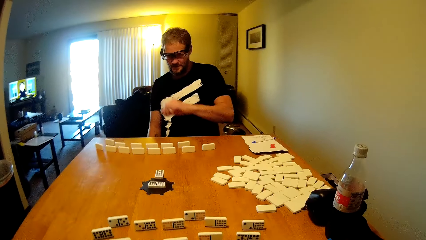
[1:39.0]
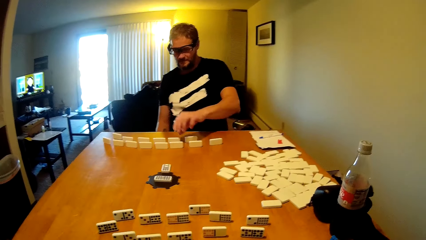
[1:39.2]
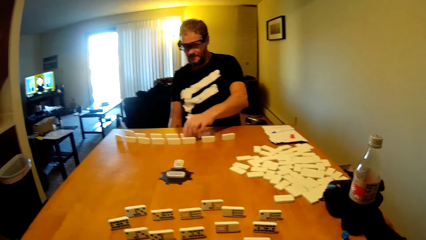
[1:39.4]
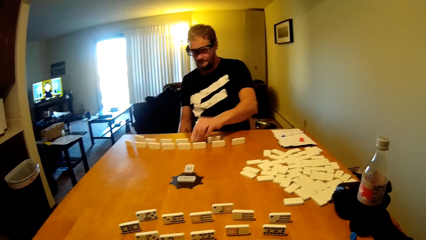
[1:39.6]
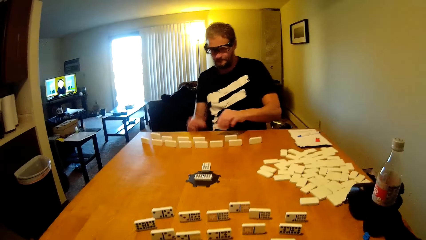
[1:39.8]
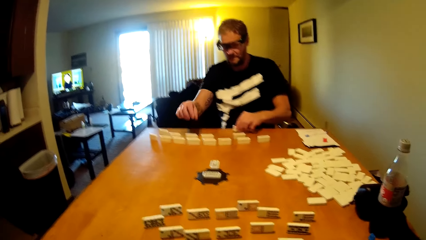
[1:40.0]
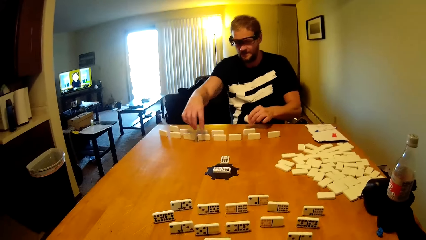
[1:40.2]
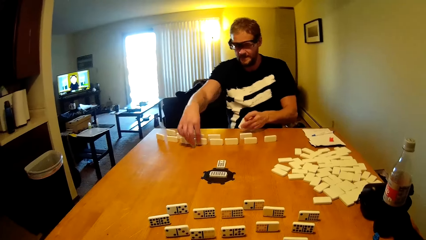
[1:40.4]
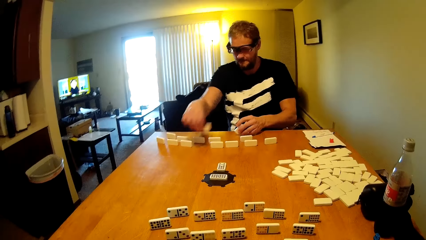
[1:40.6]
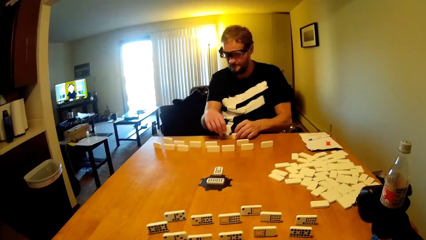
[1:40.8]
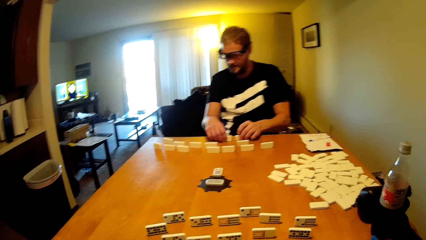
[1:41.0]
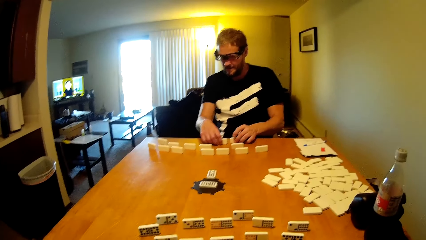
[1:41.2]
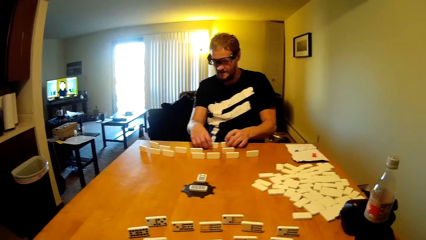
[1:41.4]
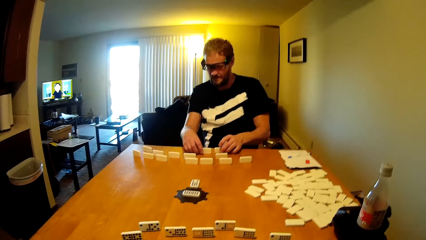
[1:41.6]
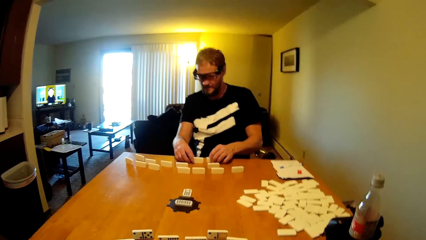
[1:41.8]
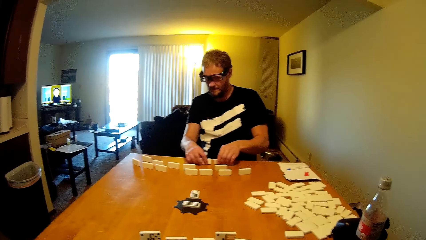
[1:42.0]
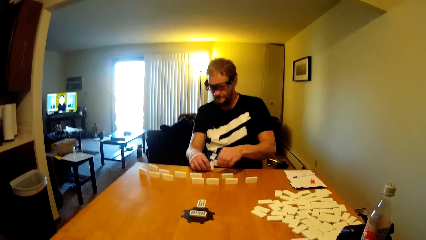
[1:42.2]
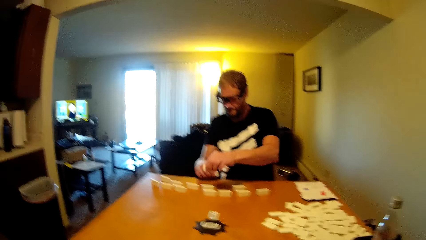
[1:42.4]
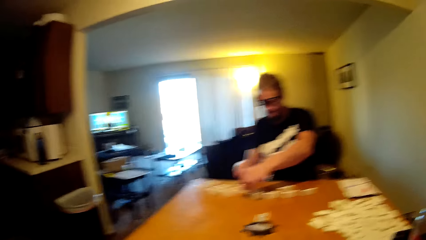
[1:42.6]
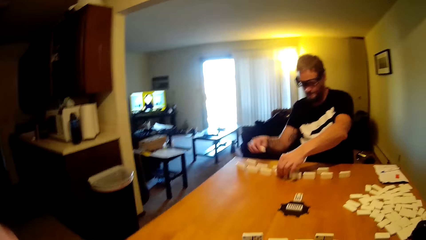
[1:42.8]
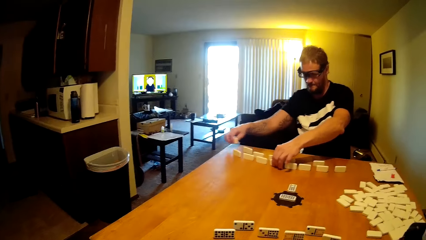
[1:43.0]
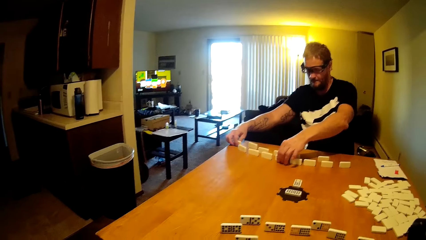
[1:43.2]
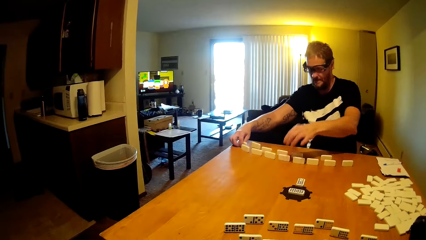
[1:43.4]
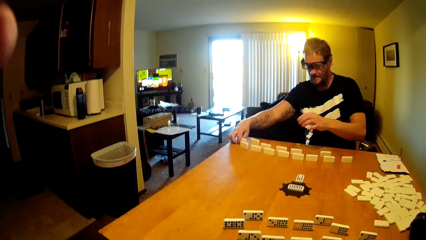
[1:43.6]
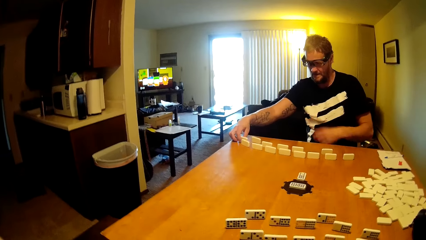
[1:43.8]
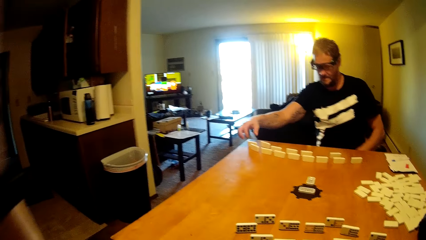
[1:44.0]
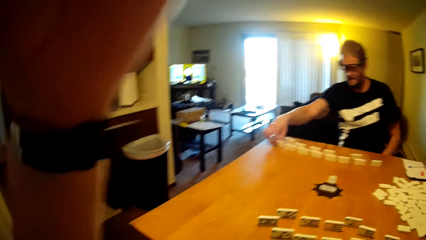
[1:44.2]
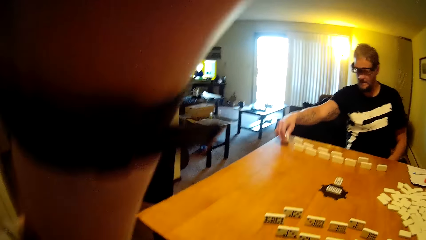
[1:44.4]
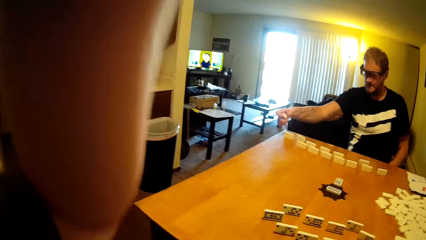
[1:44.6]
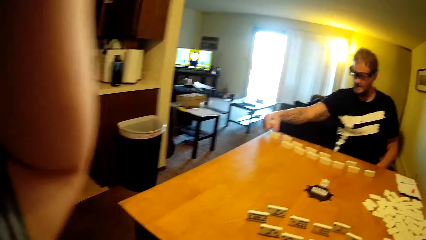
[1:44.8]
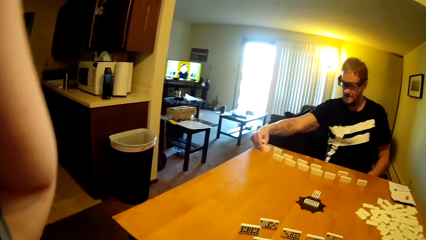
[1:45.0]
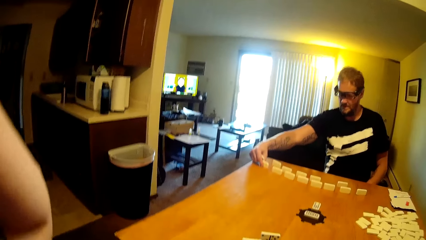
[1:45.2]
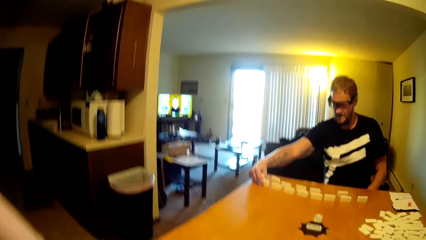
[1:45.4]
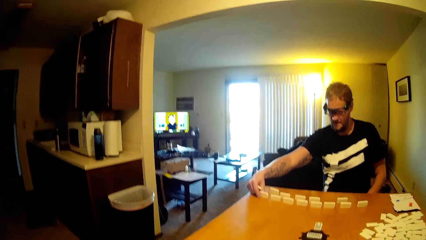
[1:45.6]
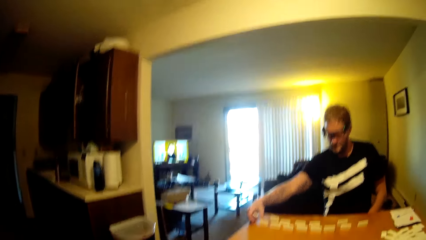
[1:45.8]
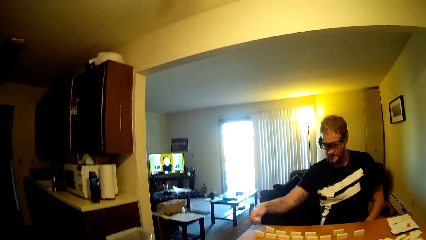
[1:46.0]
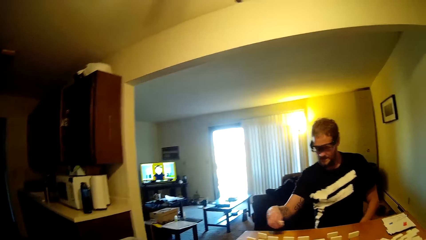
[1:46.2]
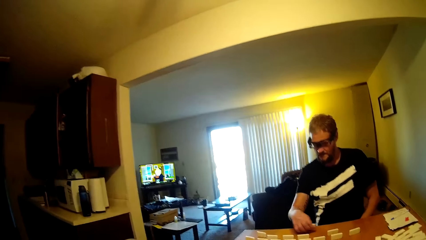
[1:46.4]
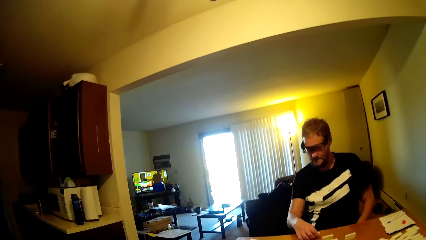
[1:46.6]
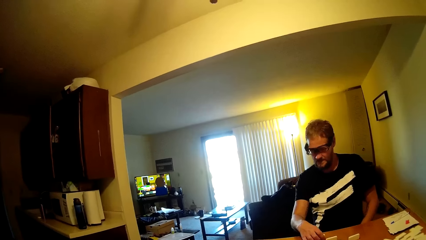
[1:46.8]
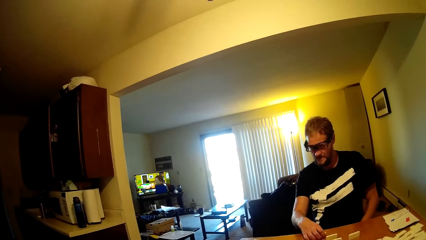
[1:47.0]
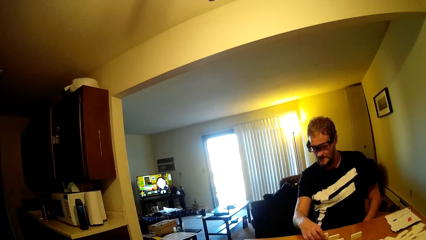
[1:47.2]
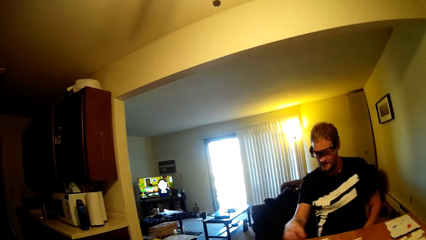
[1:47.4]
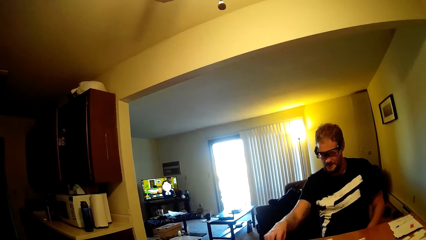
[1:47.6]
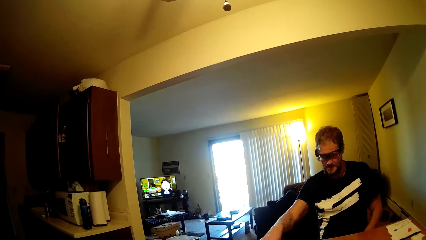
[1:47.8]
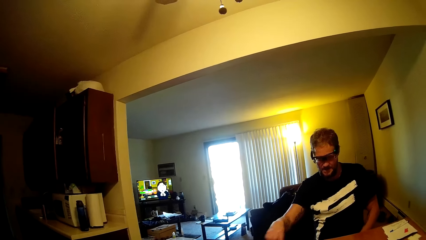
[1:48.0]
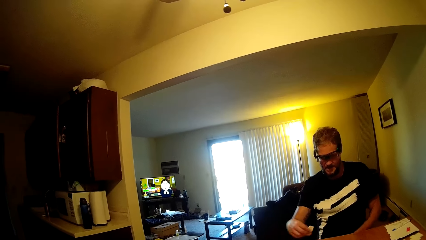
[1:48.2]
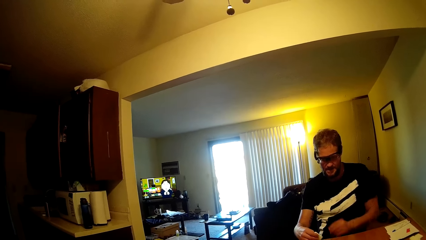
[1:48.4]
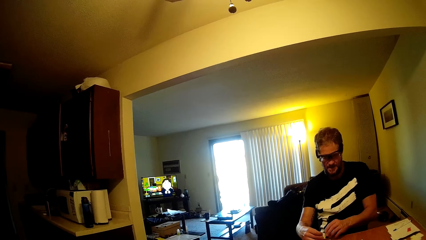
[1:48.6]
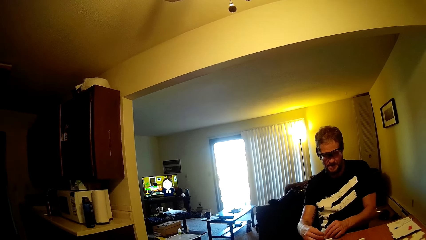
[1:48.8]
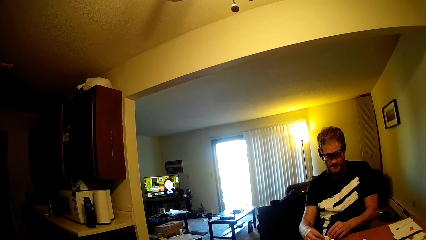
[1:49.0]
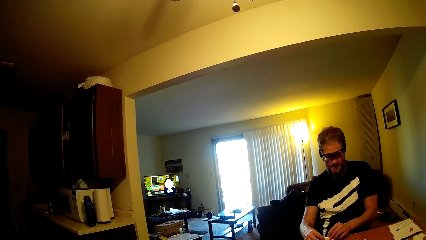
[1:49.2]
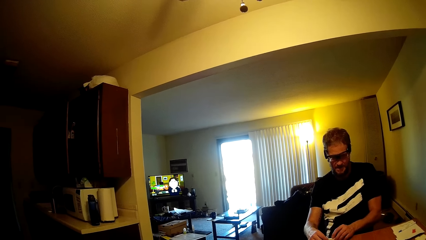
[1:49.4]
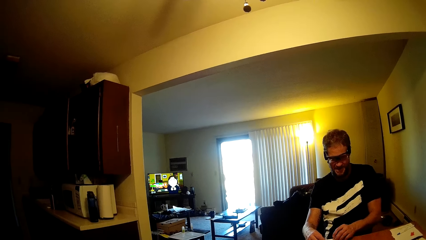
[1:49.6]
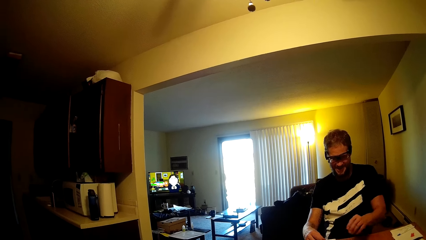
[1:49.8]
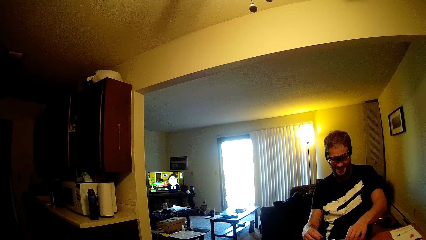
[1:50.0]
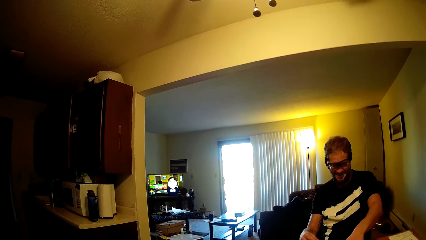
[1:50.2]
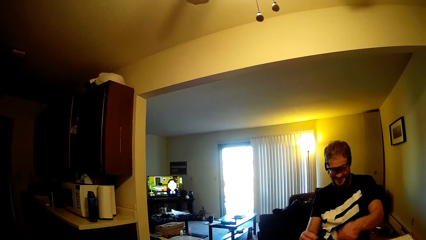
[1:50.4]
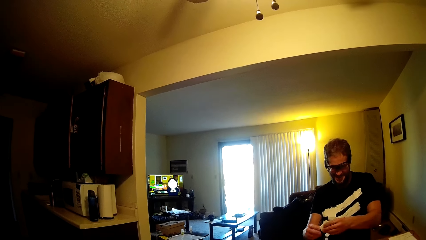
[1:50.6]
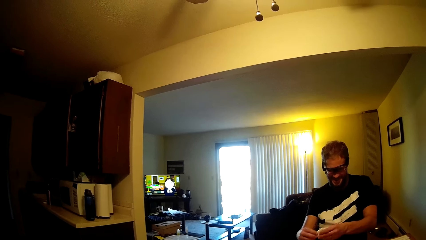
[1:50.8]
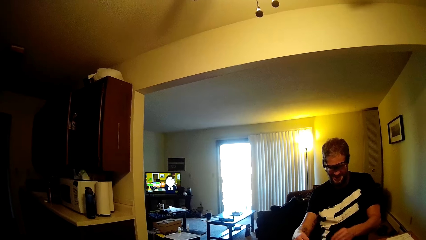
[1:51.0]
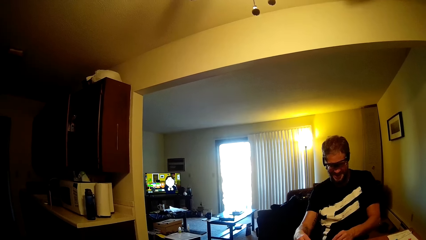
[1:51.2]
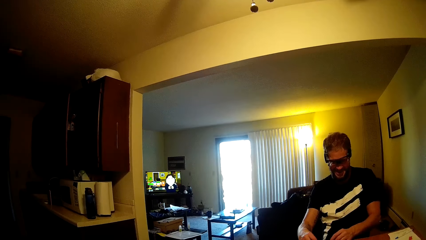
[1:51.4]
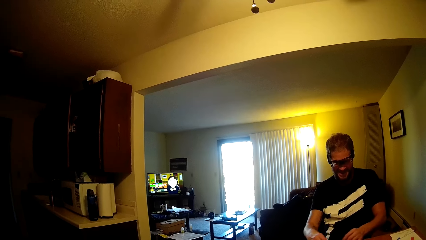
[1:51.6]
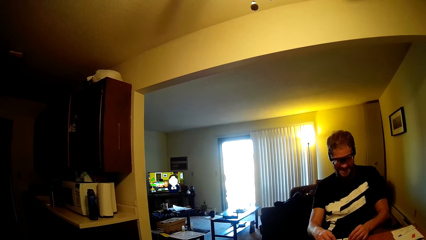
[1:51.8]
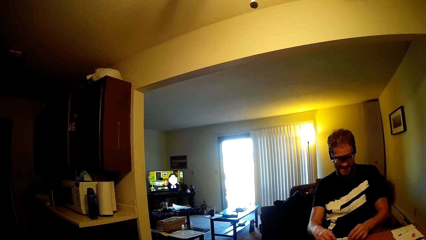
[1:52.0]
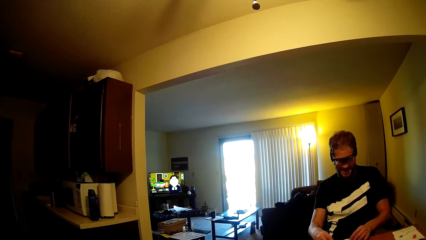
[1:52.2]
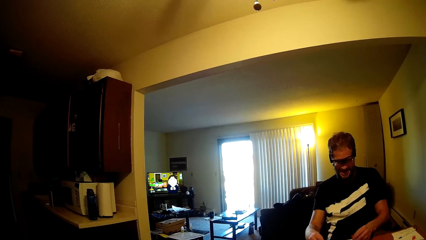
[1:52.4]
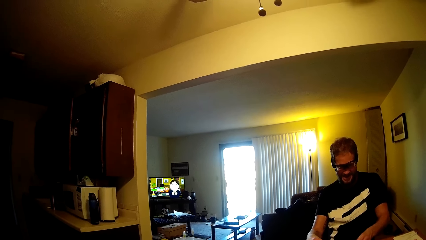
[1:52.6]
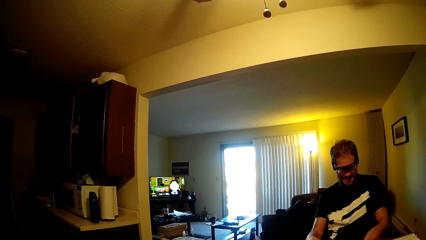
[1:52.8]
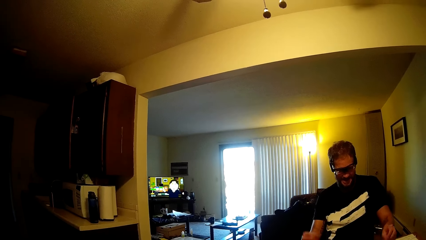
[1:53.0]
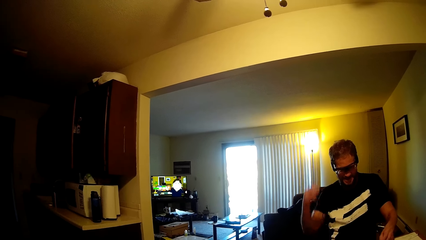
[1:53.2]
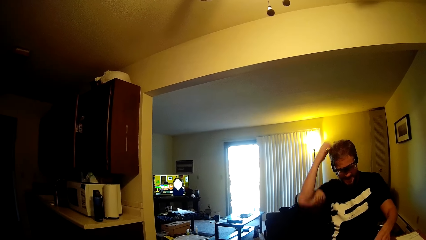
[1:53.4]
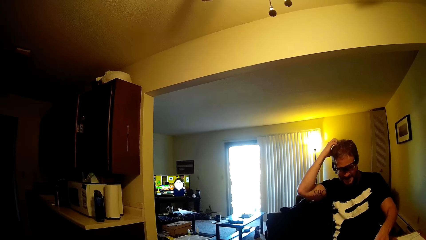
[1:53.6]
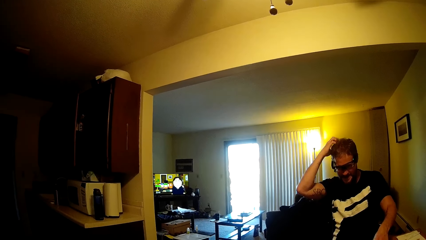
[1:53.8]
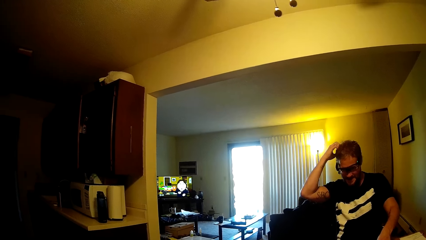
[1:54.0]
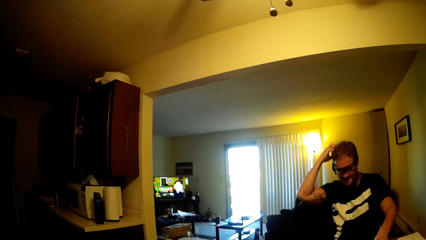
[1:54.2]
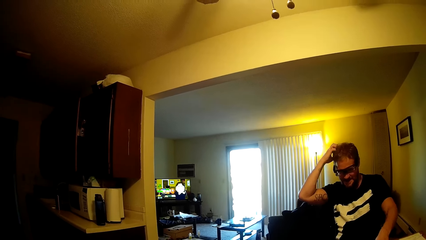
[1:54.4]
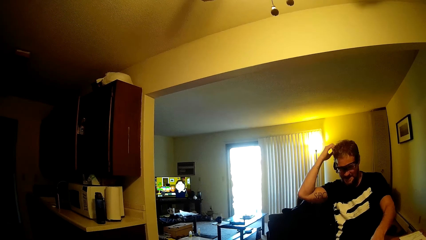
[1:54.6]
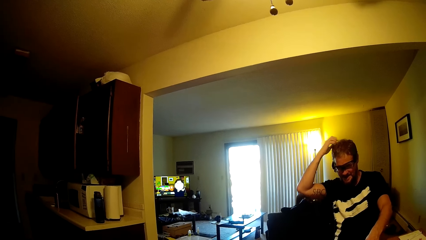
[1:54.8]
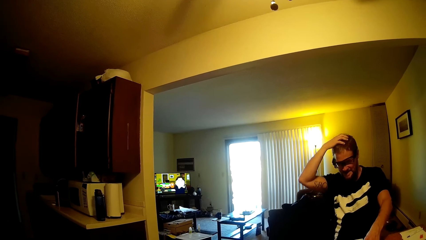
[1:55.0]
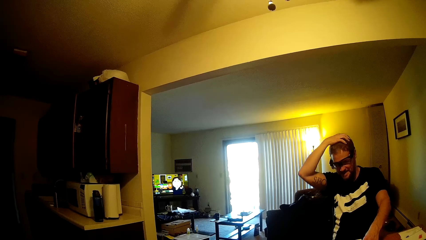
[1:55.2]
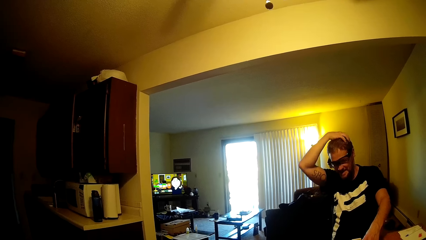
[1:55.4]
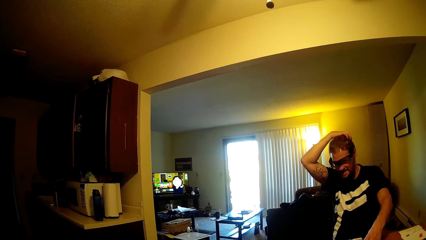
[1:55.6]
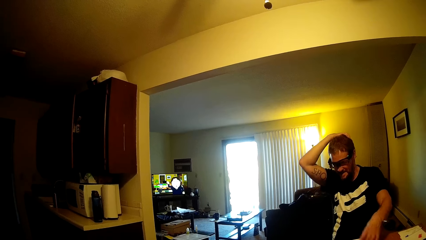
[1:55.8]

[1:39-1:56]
A person plays the domino tile, takes the dominoes card and puts the dominoes card on the table. The camera wearer lifts up the hand. The person takes the dominoes card, puts the dominoes card on the table, takes the dominoes card and puts the dominoes card on the table. The person scratches the head and touches the head.
